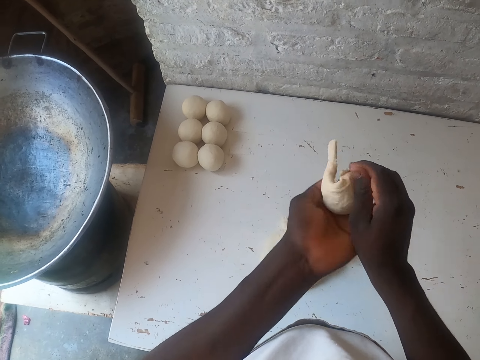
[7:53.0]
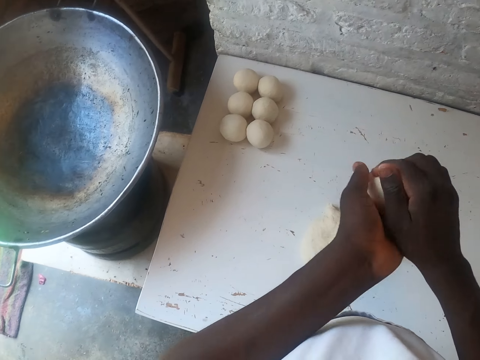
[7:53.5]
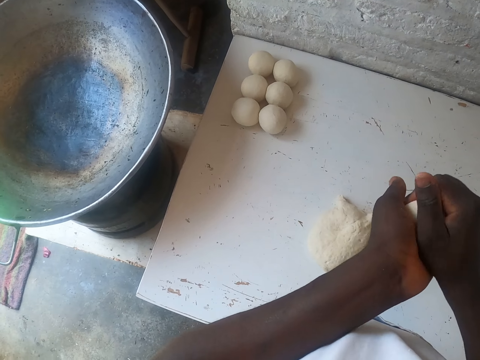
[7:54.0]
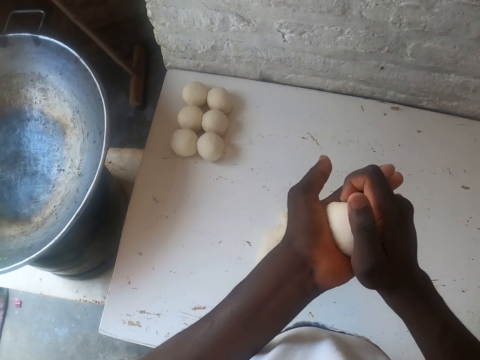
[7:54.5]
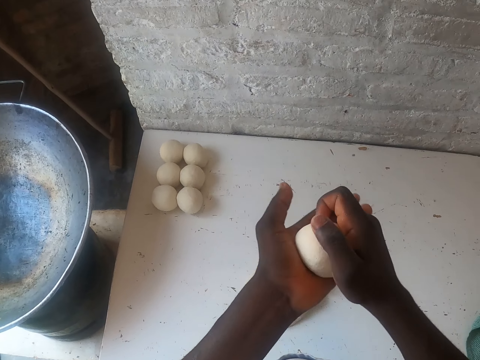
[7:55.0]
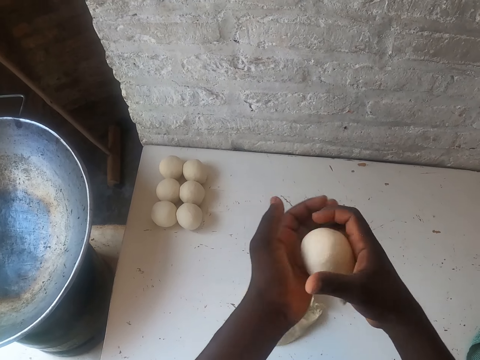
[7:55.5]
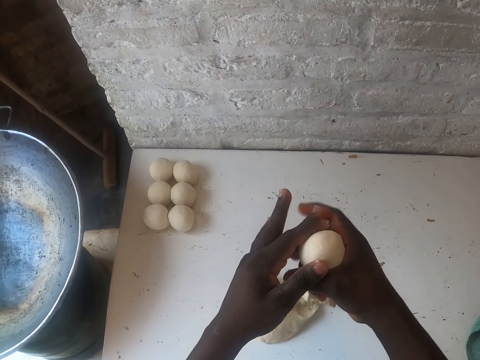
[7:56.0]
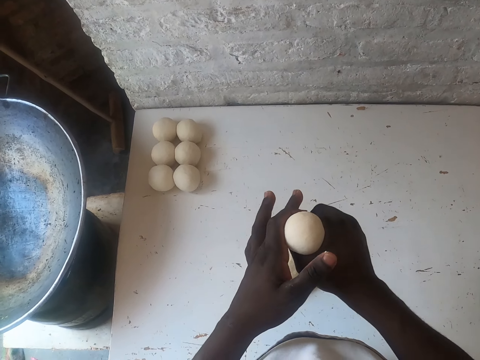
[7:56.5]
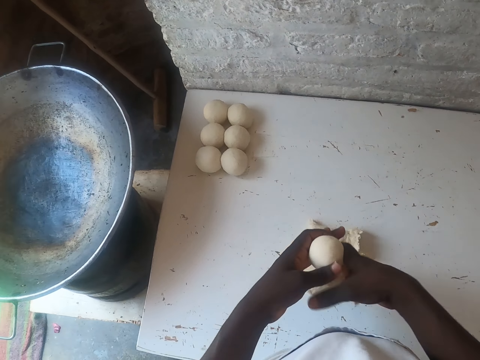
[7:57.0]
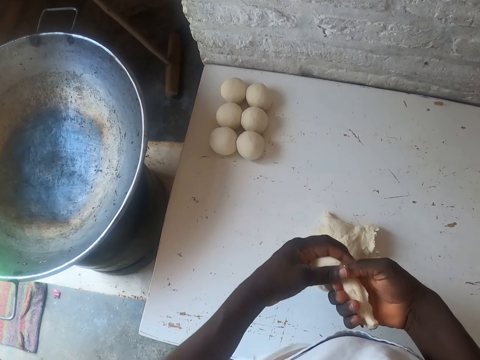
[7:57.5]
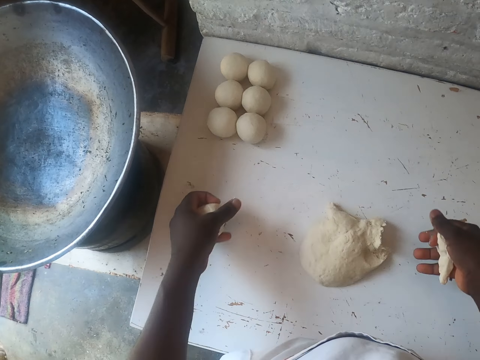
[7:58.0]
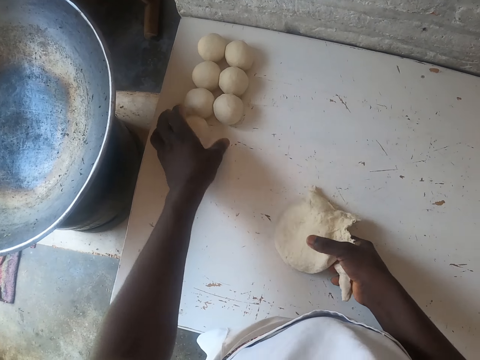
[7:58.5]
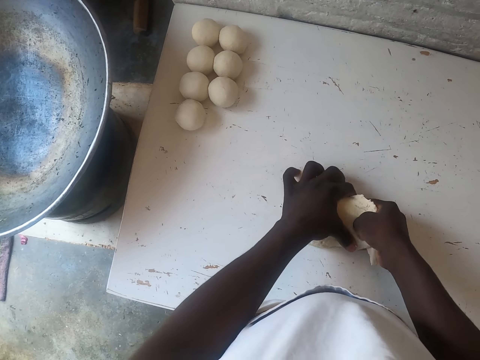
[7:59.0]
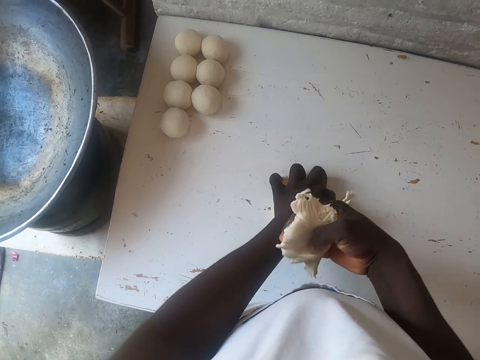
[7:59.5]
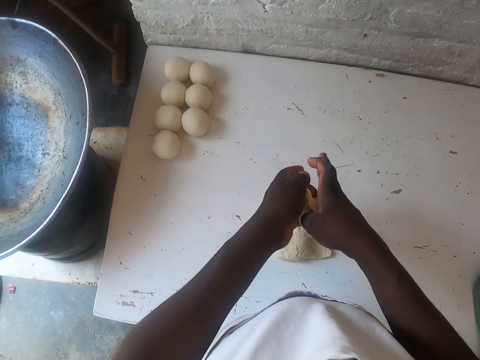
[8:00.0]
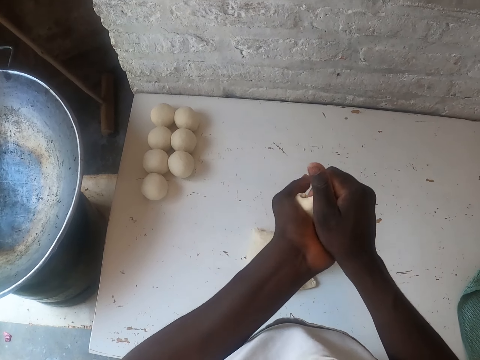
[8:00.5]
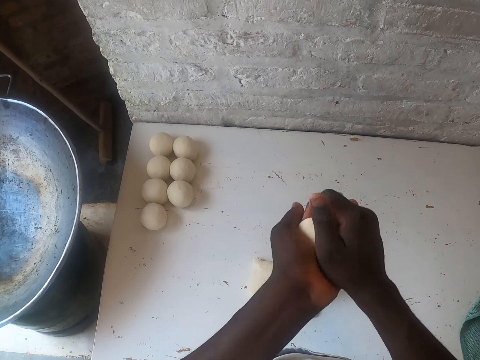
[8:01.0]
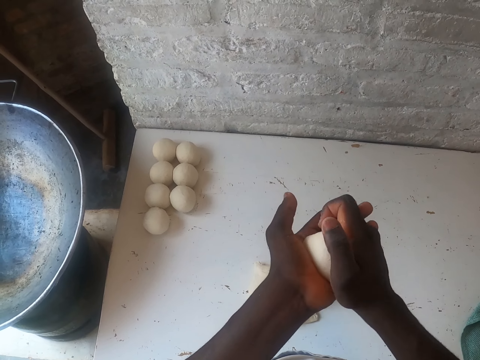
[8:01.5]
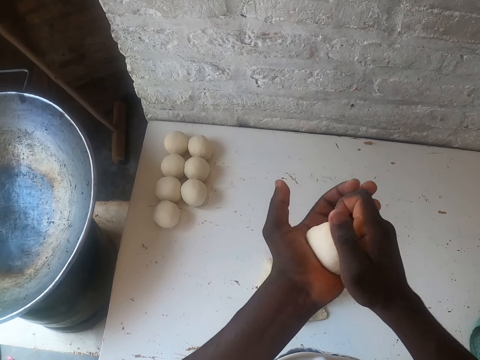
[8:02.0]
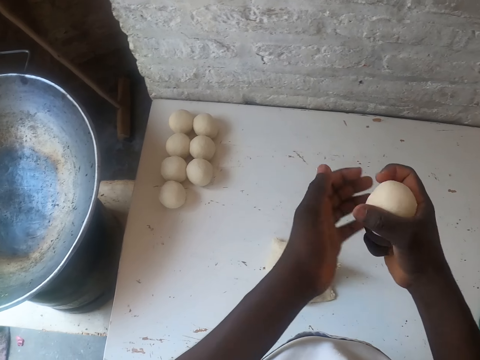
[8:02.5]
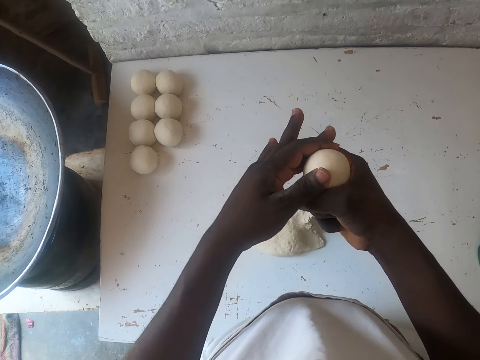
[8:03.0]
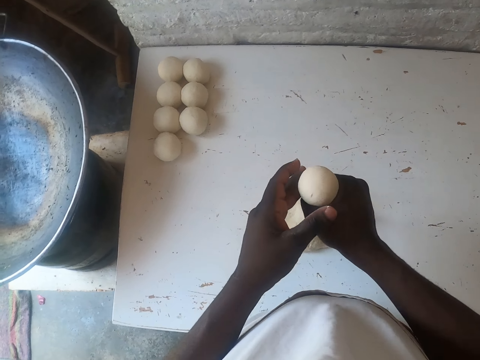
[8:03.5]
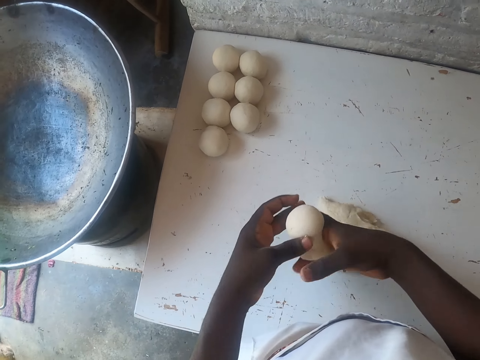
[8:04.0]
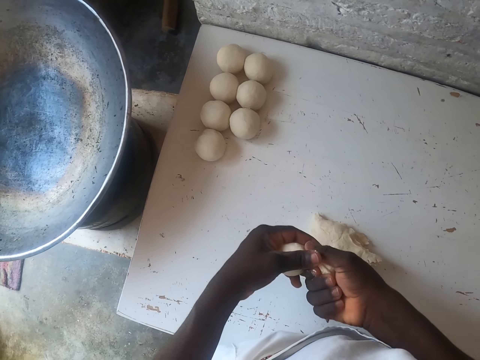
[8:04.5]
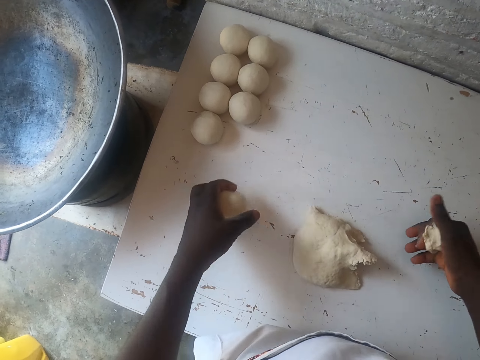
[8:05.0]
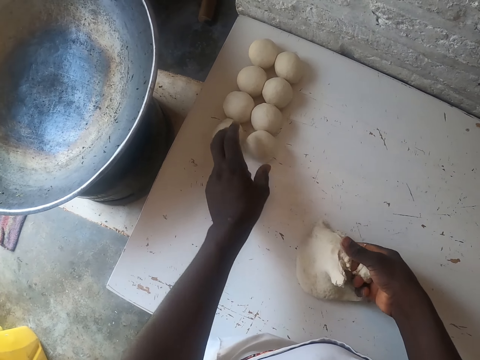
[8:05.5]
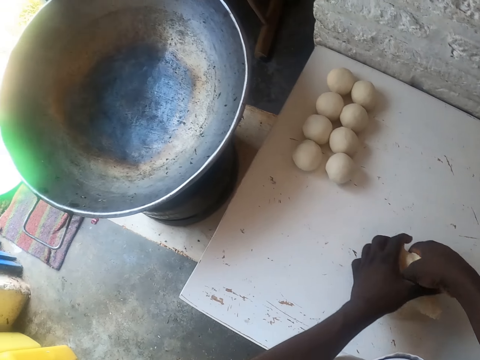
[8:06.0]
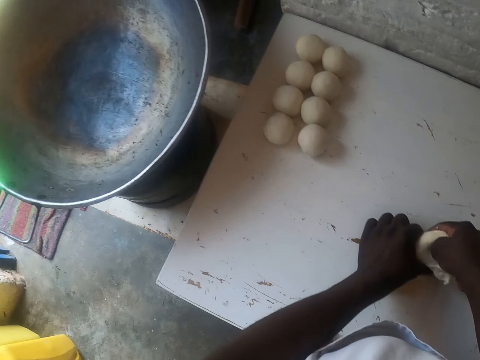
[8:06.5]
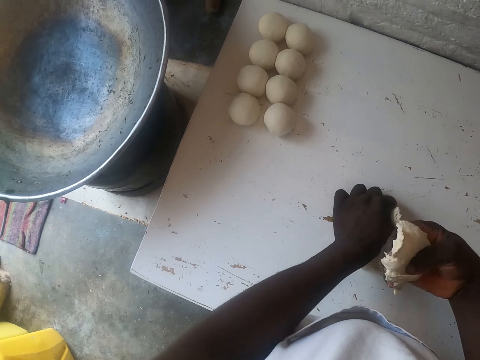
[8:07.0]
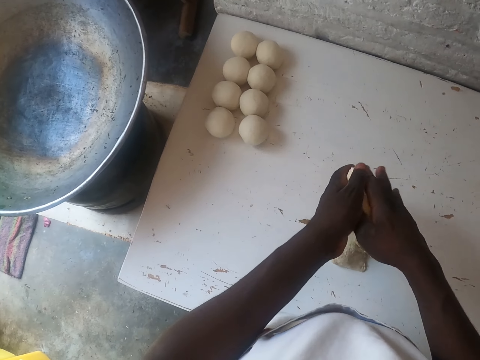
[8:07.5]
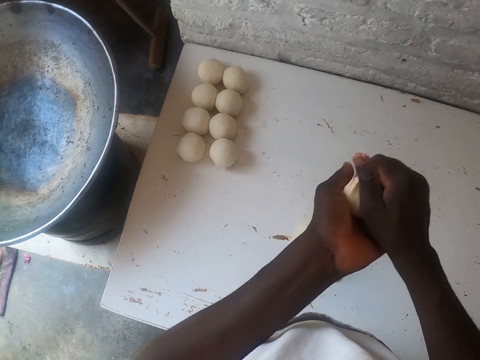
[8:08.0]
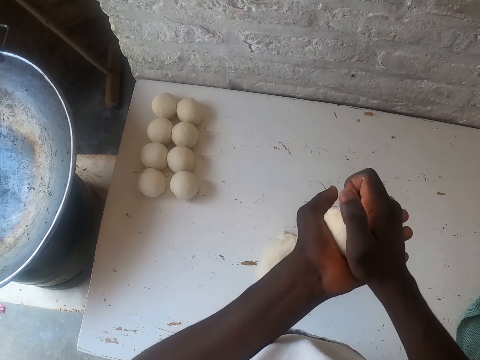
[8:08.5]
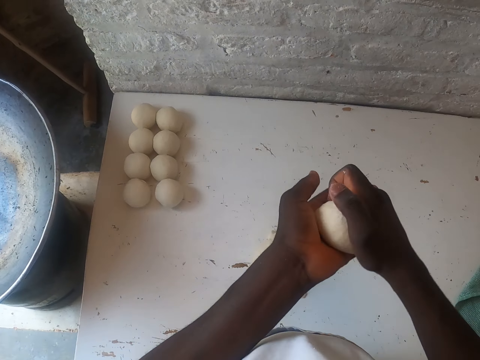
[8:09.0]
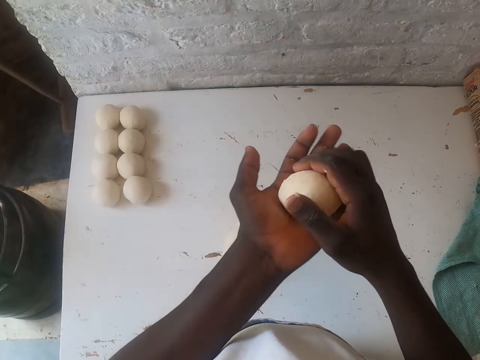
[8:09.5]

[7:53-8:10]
The camera wearer folds the dough with both hands. They squeeze the dough. They make a ball out of the dough with the right hand. They cut the dough with the right hand. They put a dough ball on the table with the left hand. They cut the dough with the right hand. They squeeze the dough. They fold the dough with both hands. They make a ball out of the dough with the right hand. They cut the dough with the right hand. They put a dough ball on the table with the left hand. They cut the dough with the right hand. They squeeze the dough. They fold the dough with both hands.

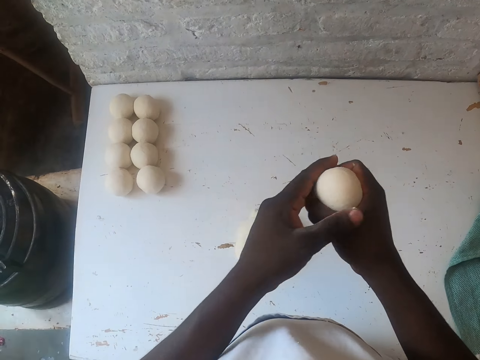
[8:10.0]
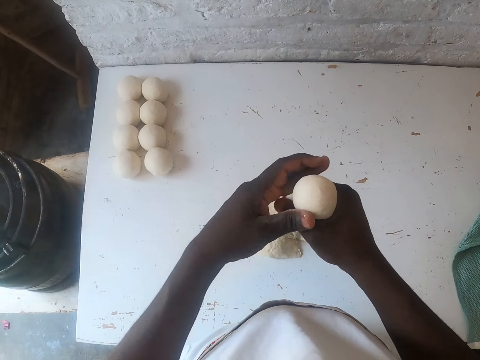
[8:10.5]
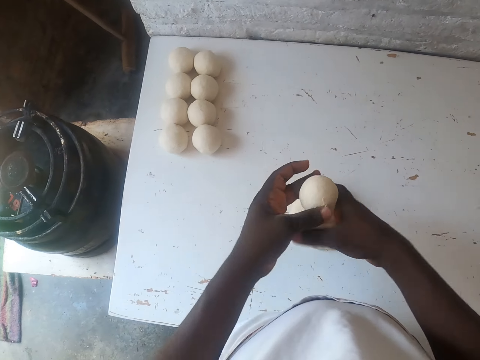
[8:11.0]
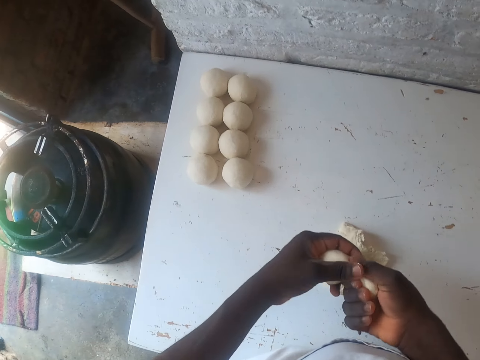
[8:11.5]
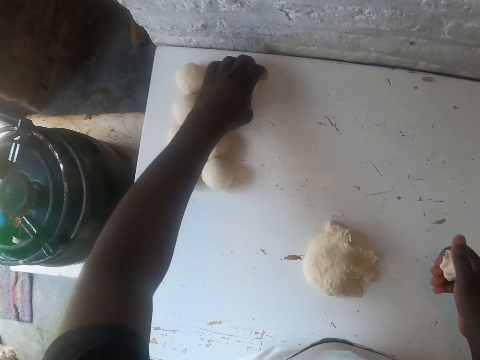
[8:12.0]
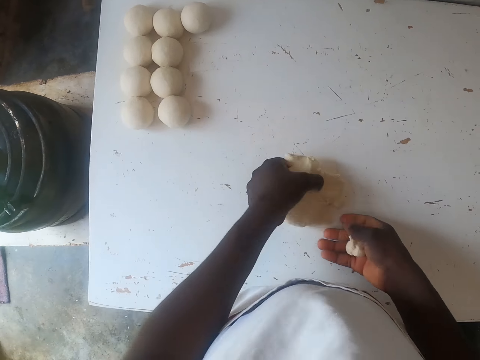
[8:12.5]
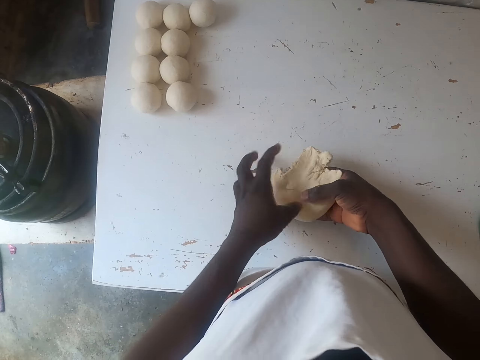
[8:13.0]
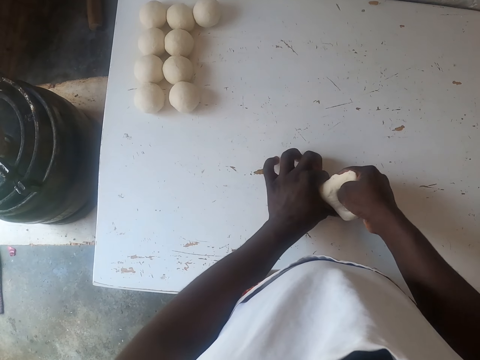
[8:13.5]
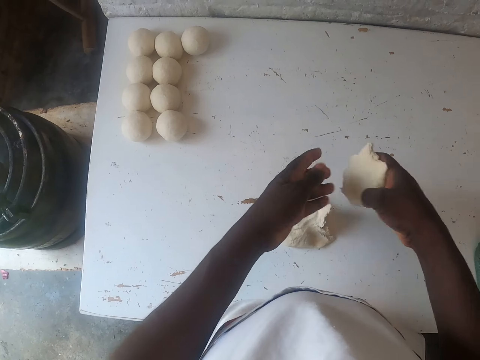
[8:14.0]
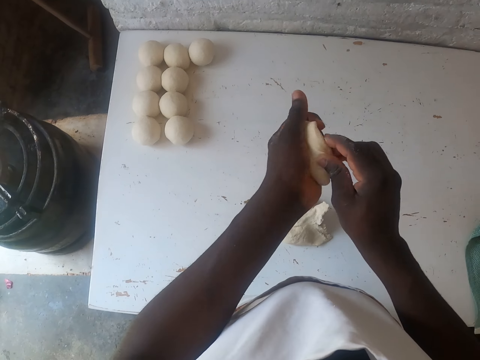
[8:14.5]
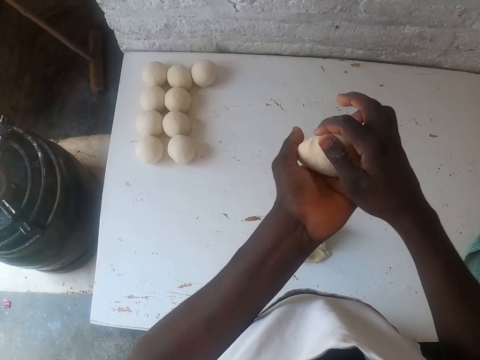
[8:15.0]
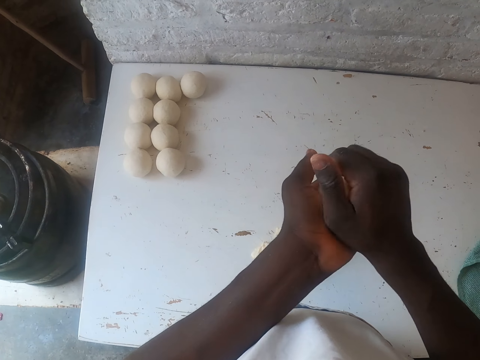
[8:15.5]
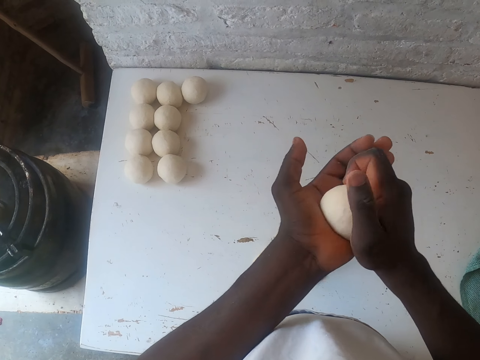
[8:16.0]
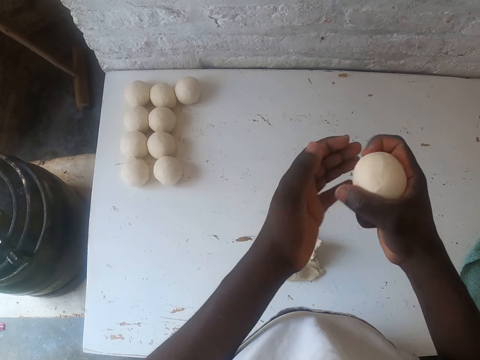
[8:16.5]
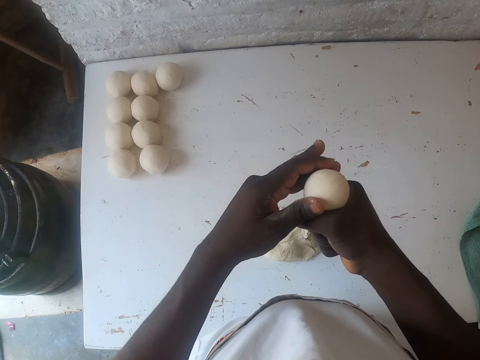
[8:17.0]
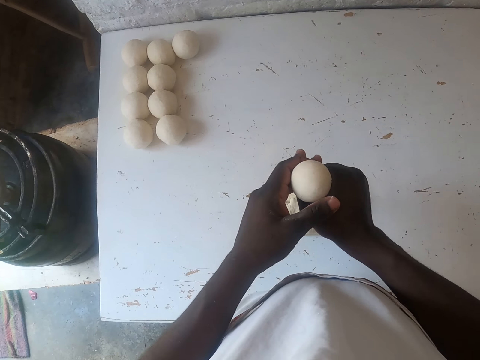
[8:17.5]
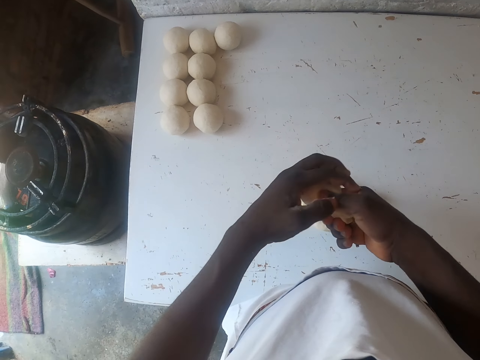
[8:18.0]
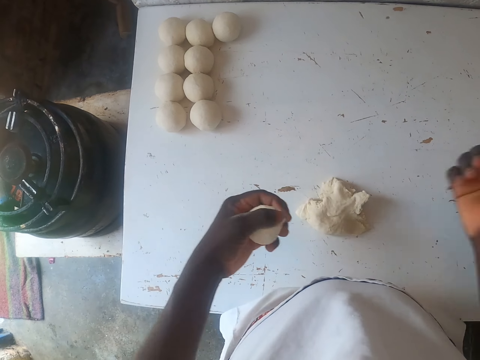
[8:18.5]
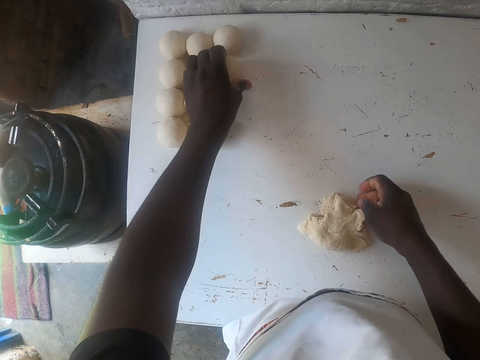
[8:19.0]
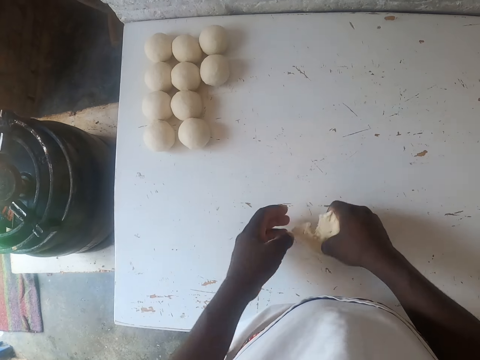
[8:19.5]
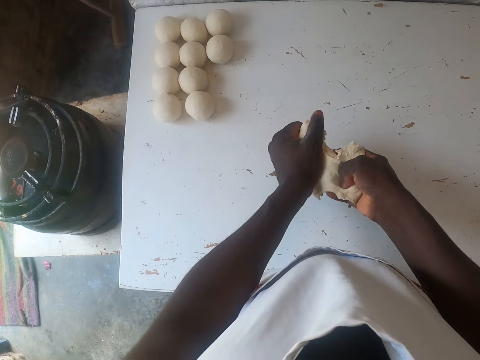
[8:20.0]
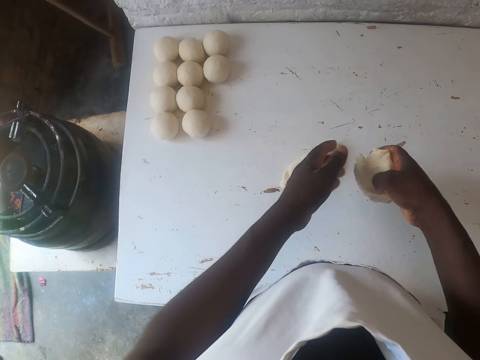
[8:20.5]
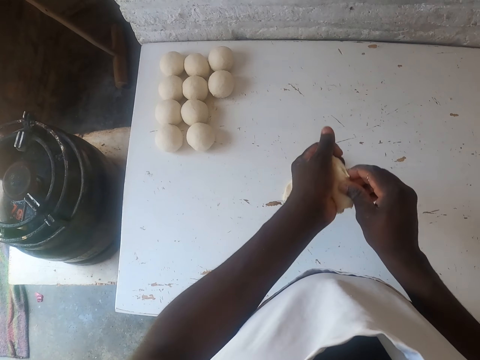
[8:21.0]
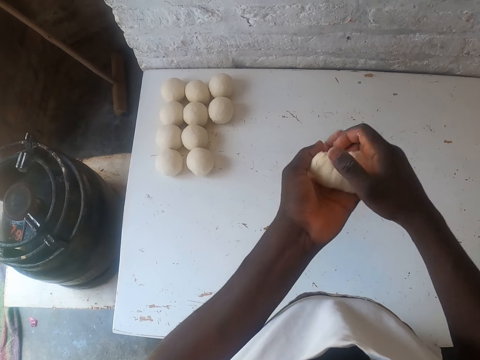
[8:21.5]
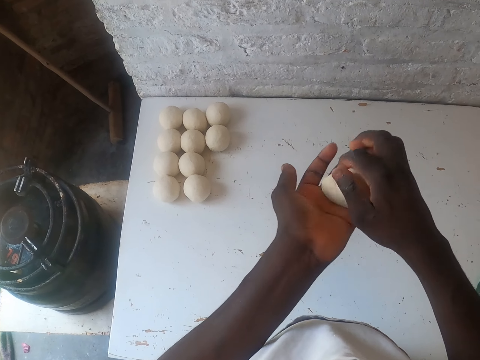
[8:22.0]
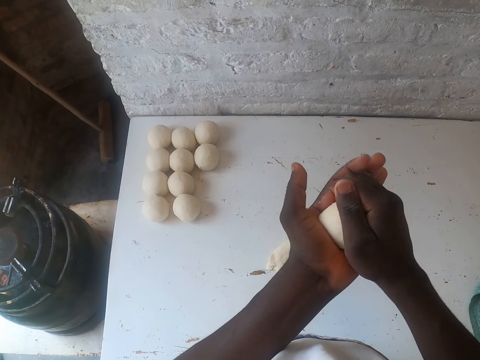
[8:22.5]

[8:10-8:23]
The camera wearer makes a ball out of the dough with the right hand. They cut the dough with the right hand. They put a dough ball on the table with the left hand. They pick up the dough with both hands and drop the dough on the table. They cut the dough with the right hand. They fold the dough with both hands. They squeeze the dough. They make a ball out of the dough with the right hand. They cut the dough with the right hand. They put a dough ball on the table with the left hand. They pick up the dough with both hands. They cut the dough with the right hand. They squeeze the dough. They fold the dough with both hands.
